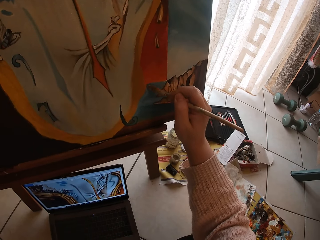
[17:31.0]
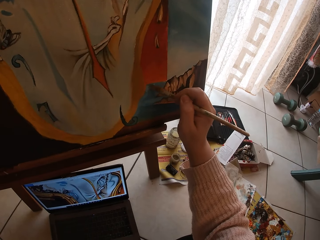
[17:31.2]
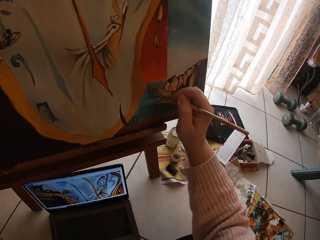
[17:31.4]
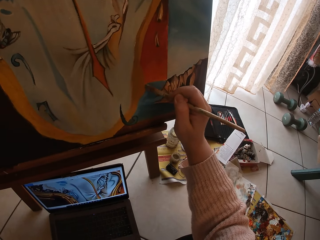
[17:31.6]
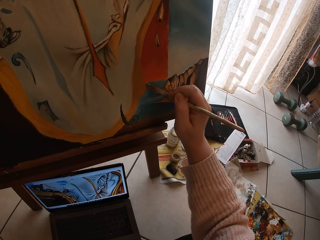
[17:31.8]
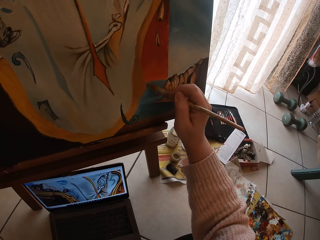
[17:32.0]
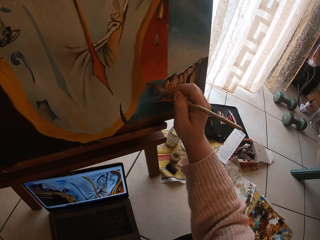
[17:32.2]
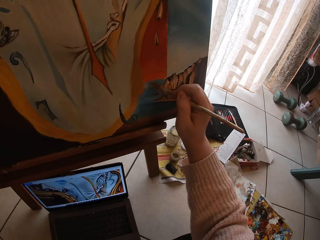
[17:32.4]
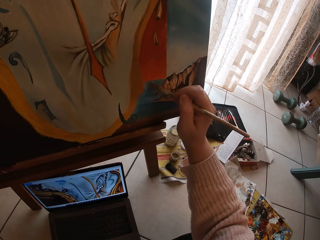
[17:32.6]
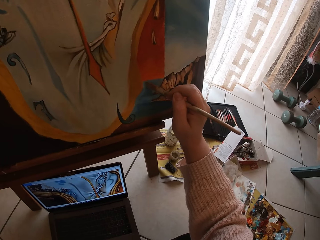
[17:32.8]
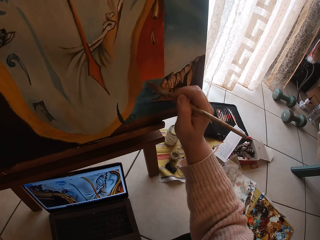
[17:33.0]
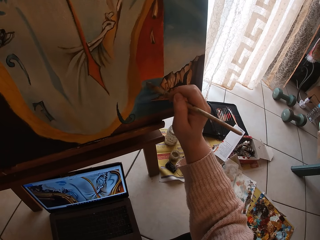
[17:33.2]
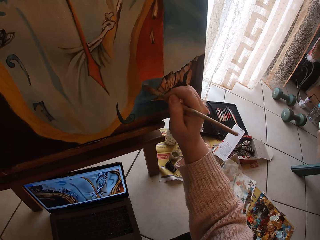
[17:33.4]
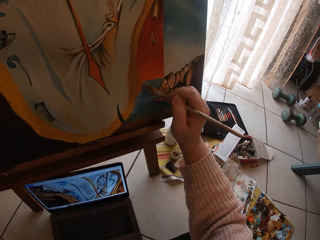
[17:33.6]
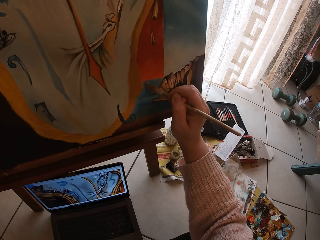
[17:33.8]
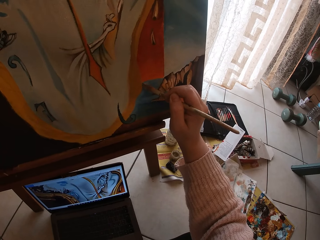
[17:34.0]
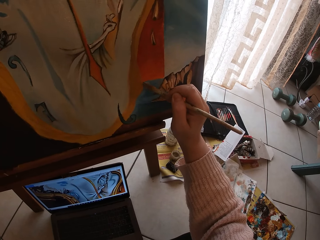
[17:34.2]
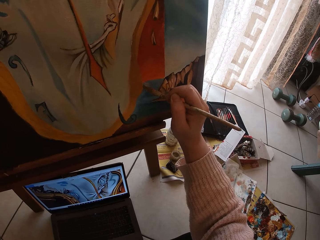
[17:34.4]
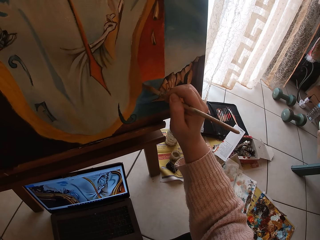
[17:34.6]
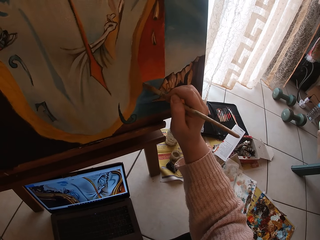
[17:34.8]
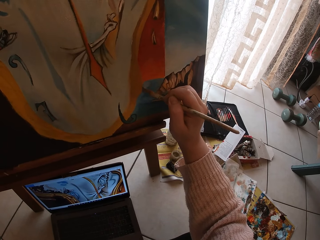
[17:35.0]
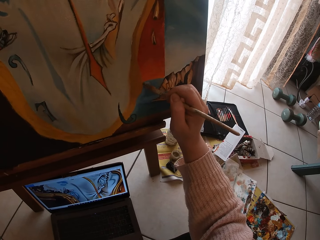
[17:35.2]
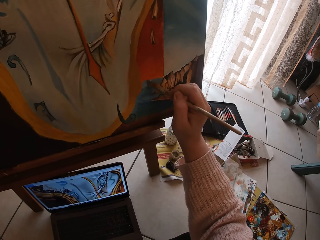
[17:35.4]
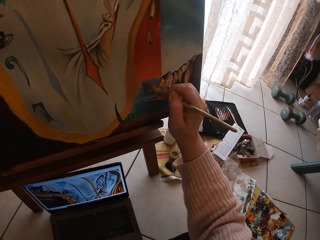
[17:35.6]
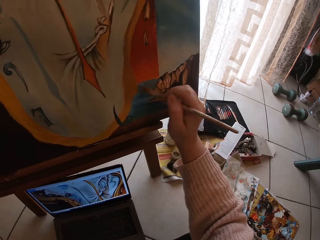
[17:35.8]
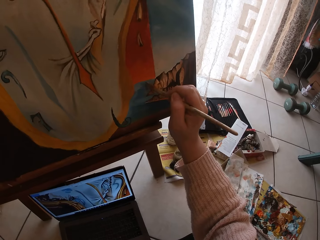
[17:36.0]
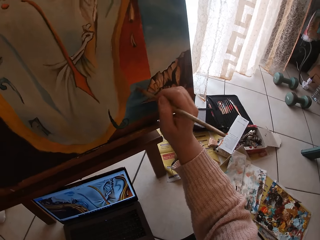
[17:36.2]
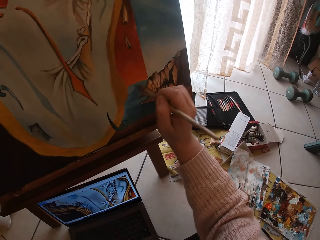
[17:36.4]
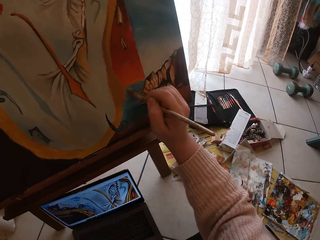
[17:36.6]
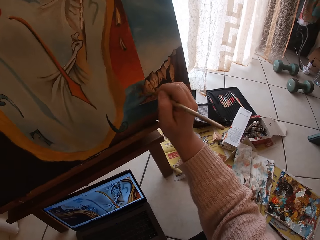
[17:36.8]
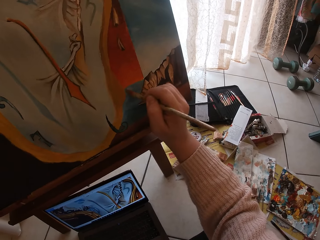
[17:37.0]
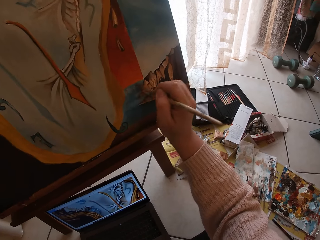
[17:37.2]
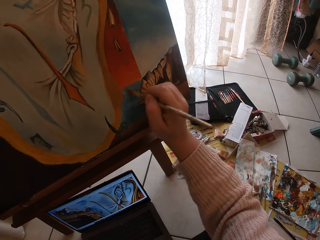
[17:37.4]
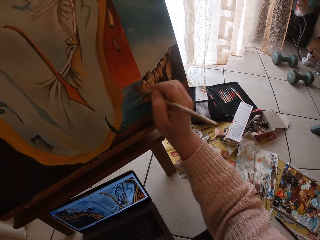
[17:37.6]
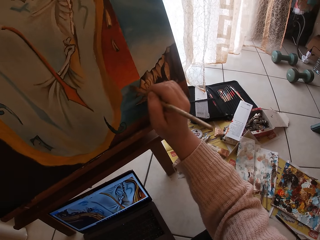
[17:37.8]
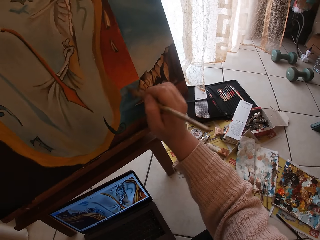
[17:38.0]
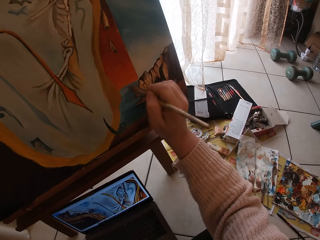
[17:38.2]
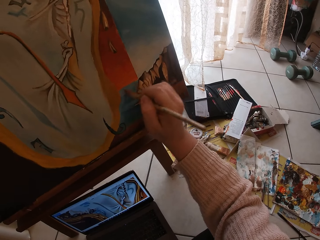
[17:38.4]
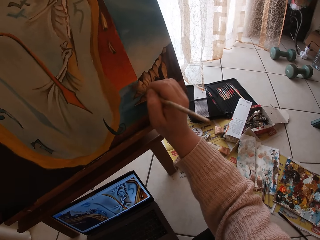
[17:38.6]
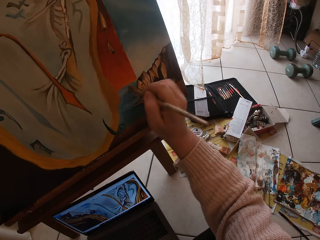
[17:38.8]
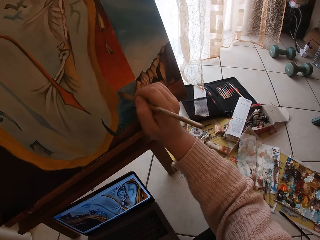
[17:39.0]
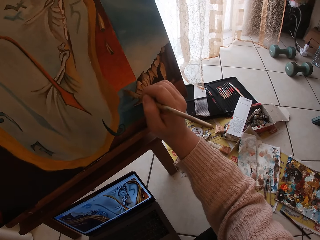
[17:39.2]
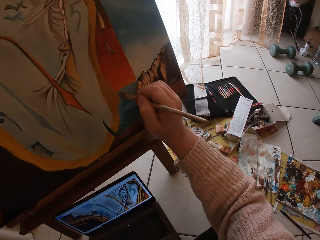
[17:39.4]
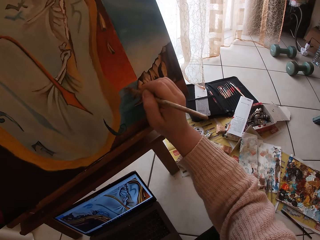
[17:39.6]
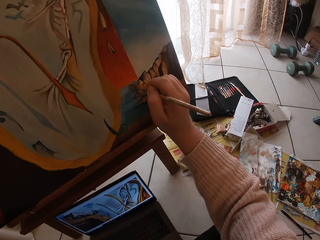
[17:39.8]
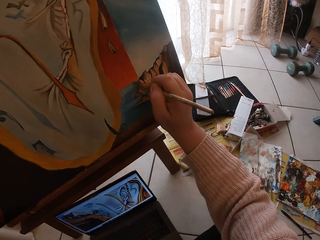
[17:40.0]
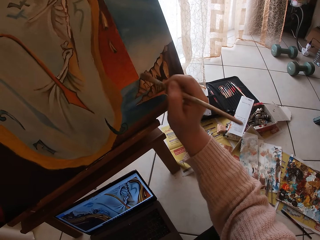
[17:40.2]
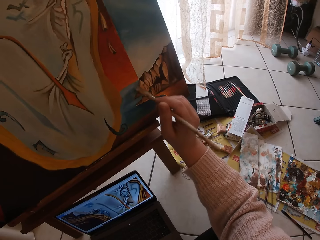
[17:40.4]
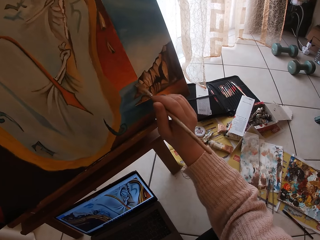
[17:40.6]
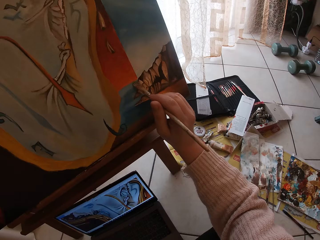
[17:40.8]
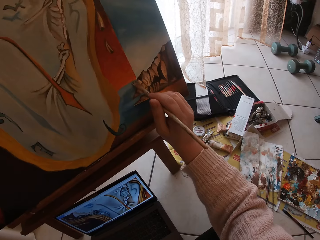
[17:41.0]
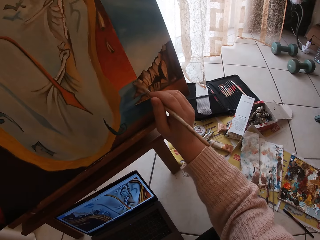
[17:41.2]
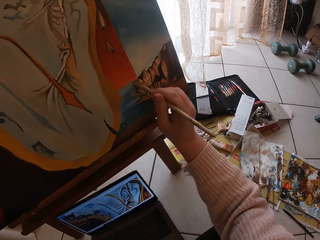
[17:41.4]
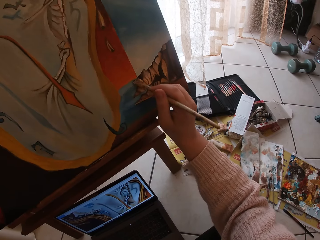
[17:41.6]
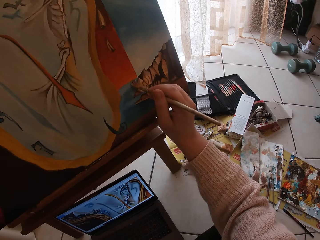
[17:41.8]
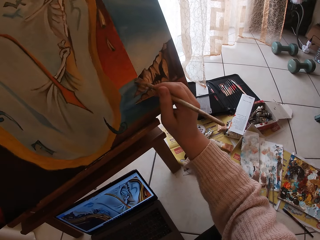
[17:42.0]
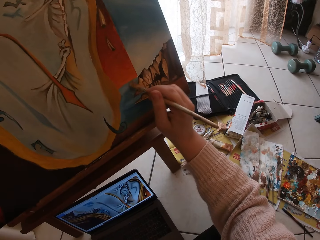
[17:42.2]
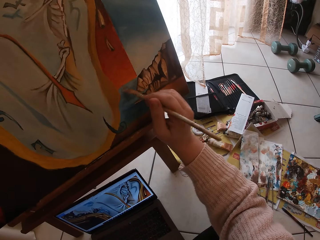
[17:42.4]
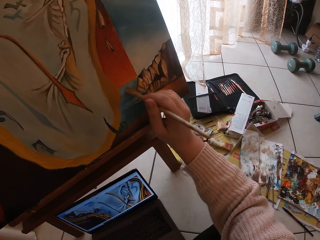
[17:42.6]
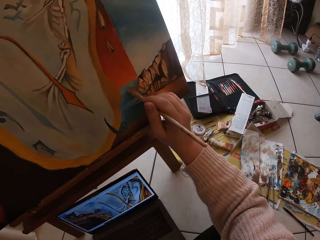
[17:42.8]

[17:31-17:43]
The camera wearer paints on the drawing board using the paint brush.

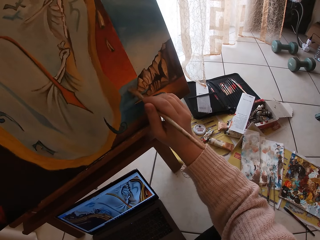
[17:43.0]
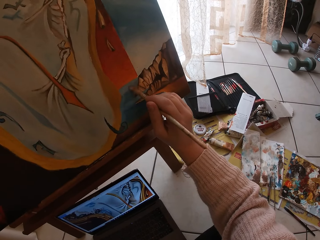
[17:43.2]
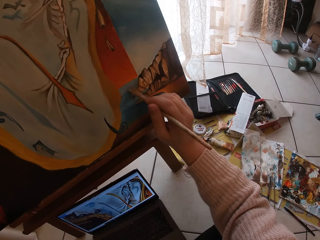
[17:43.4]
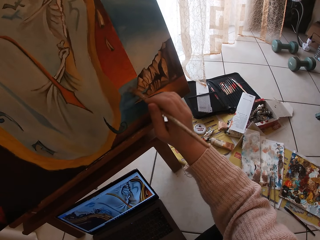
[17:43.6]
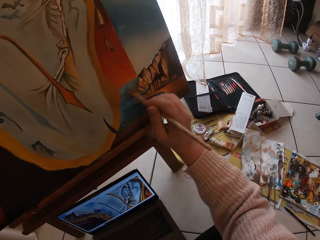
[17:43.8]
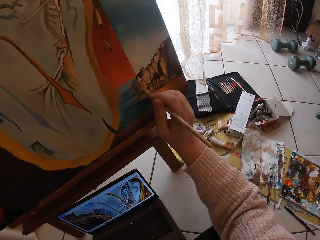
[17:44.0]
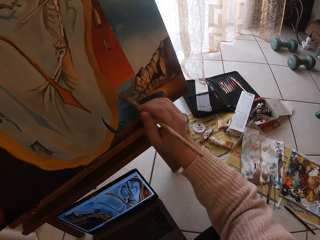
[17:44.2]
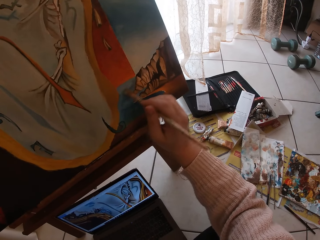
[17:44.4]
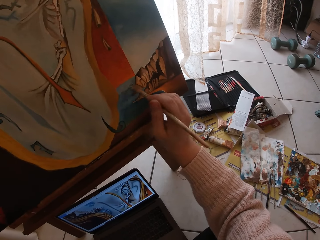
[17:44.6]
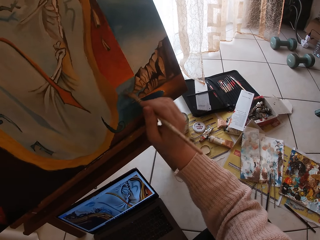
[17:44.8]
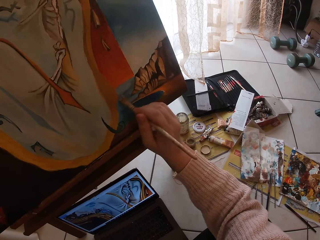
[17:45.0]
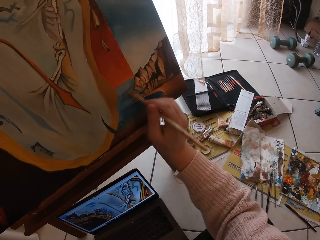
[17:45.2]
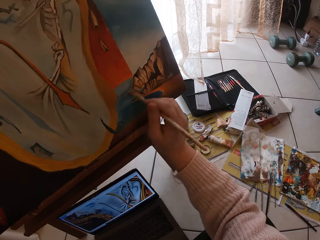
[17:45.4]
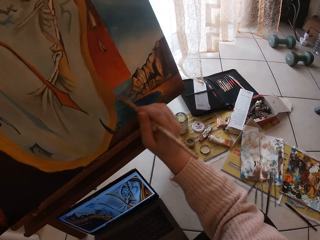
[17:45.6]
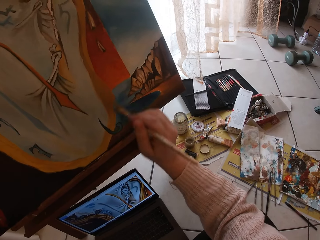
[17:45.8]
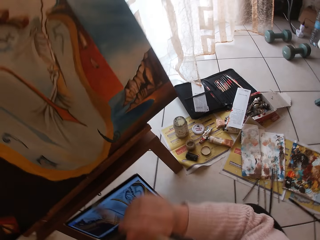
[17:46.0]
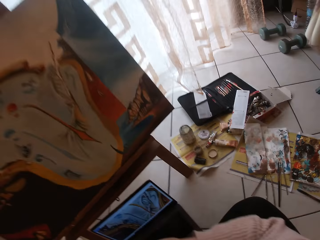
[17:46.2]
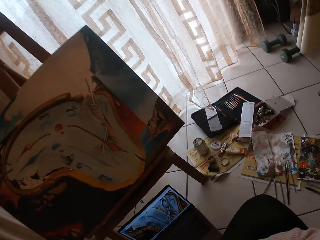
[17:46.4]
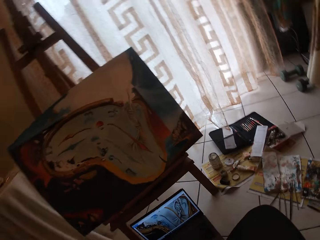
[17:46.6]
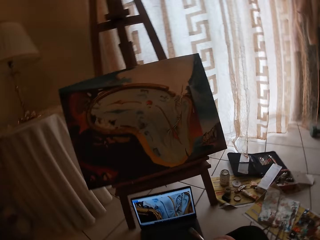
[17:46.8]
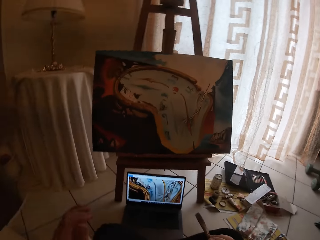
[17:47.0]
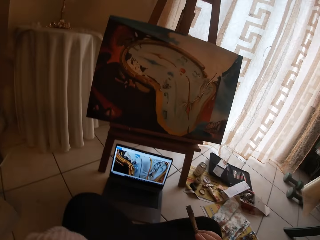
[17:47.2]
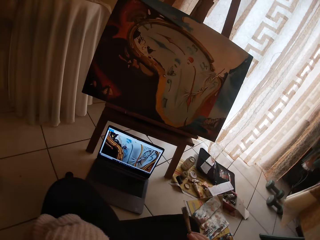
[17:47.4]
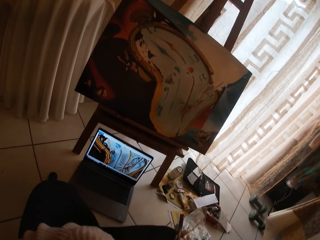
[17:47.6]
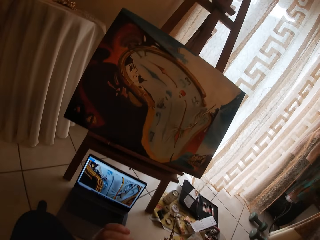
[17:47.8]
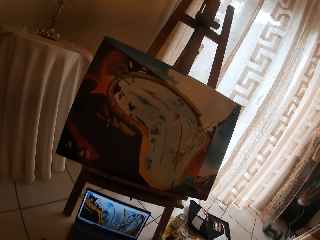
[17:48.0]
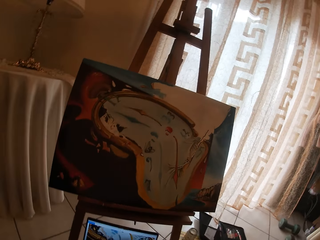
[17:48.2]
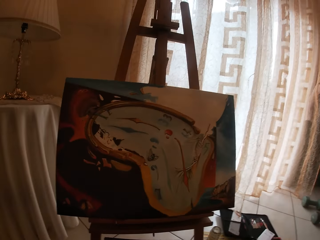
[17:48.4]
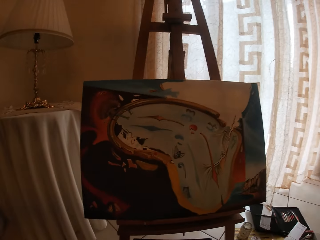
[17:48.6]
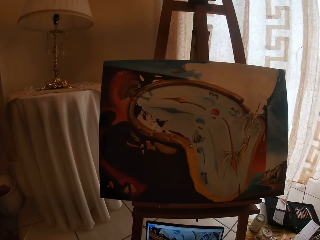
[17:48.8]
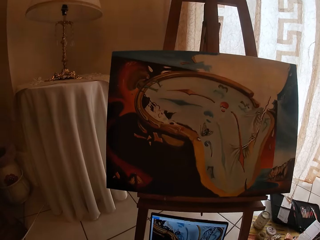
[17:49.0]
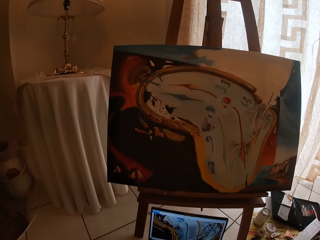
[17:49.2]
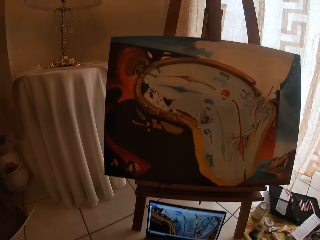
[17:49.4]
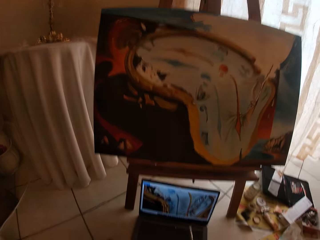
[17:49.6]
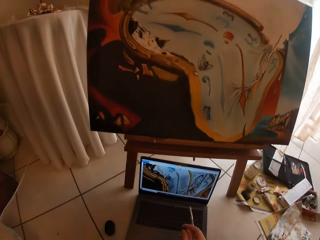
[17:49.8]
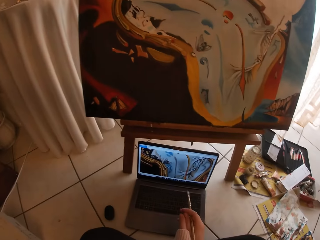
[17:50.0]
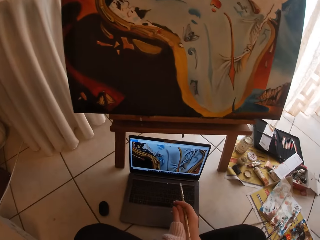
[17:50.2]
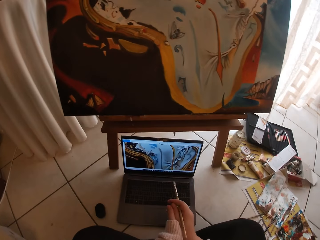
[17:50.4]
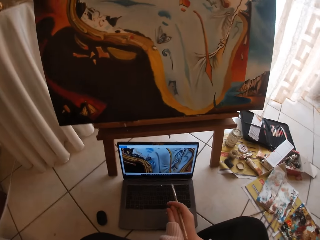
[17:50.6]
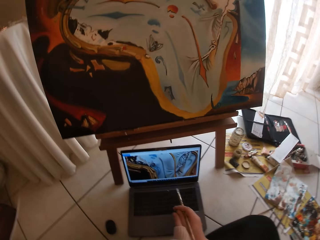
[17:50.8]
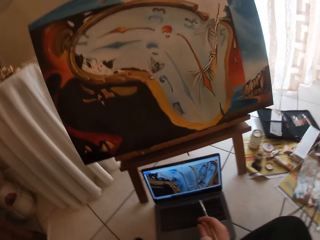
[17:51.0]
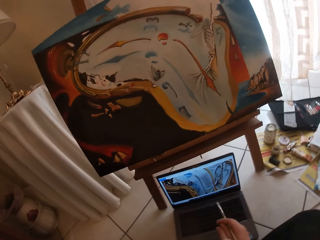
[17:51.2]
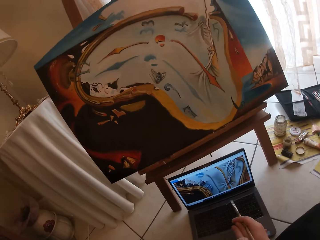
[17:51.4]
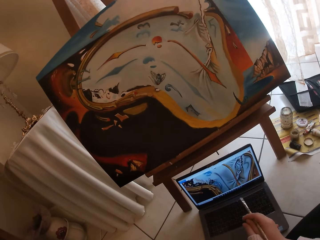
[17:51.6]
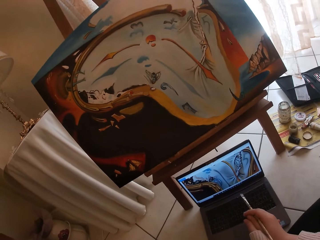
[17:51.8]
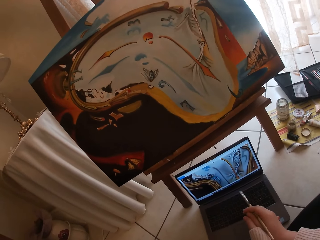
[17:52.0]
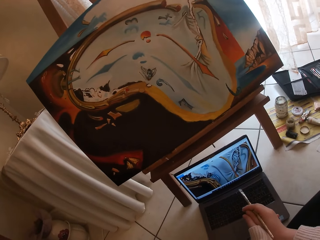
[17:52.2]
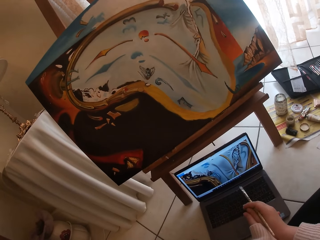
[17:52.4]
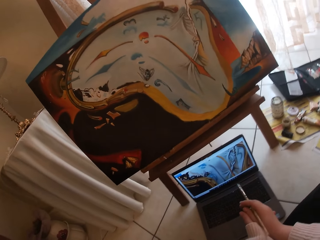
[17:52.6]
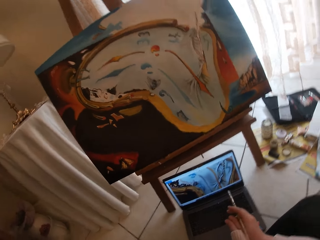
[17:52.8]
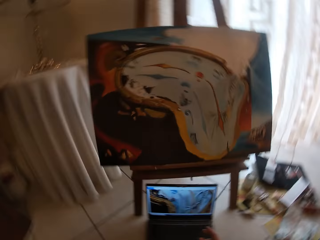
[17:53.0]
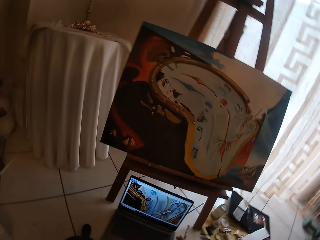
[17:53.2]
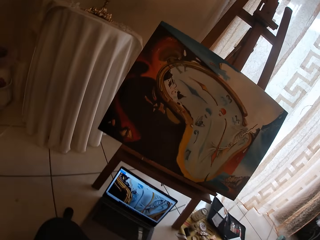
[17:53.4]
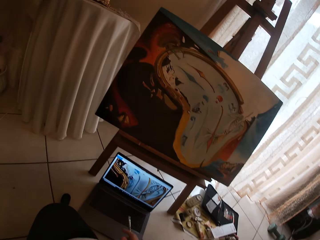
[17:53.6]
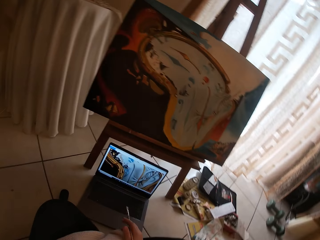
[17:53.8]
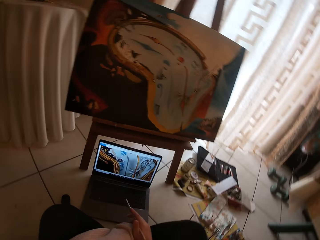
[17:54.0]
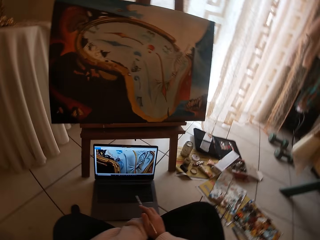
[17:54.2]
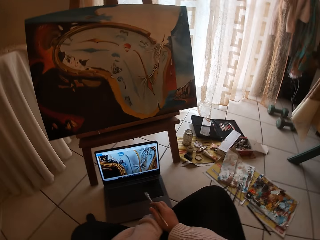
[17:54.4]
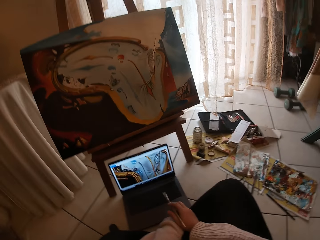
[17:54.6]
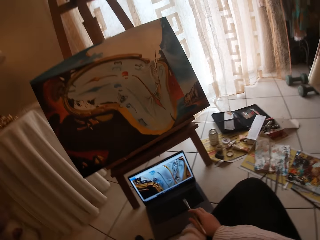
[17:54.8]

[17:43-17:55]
The camera wearer looks at the paint.
